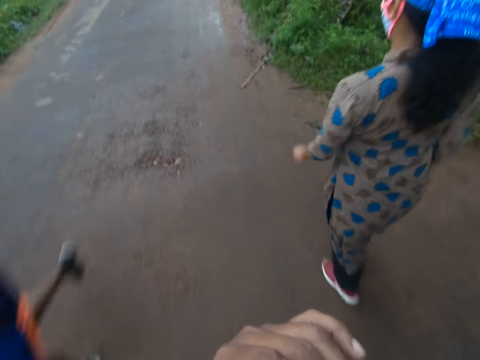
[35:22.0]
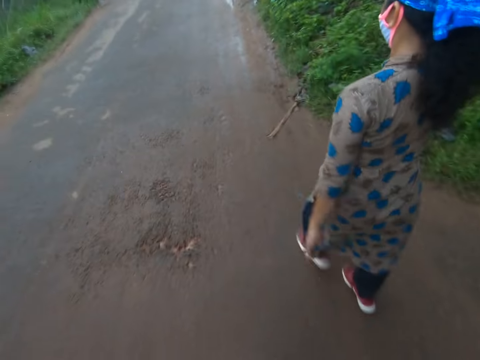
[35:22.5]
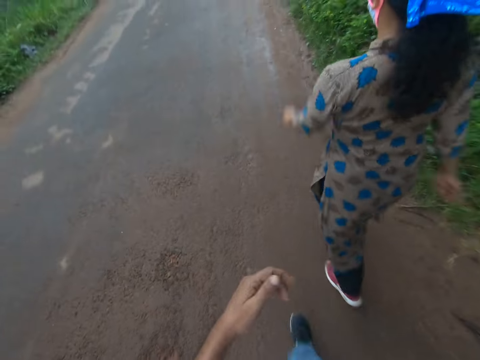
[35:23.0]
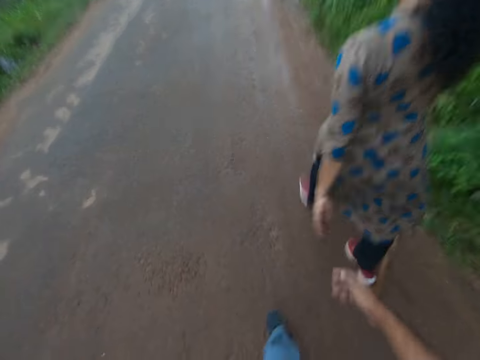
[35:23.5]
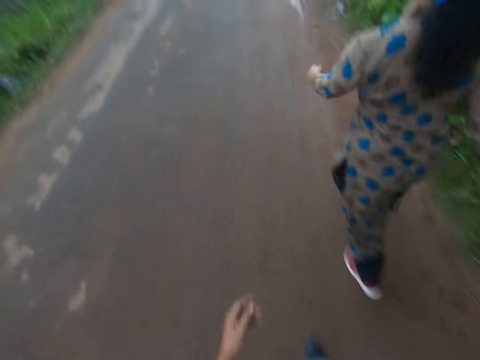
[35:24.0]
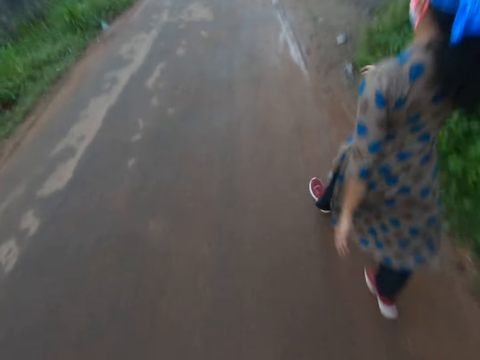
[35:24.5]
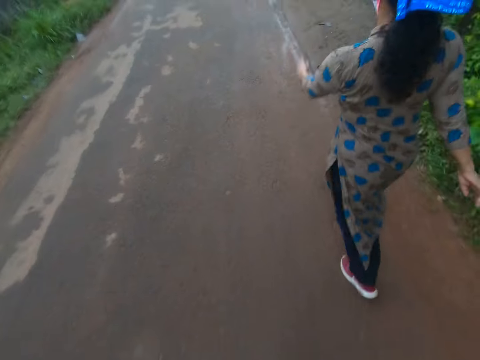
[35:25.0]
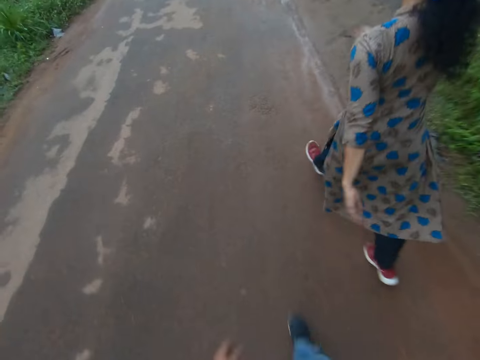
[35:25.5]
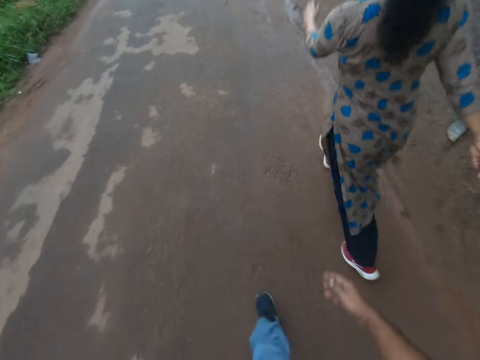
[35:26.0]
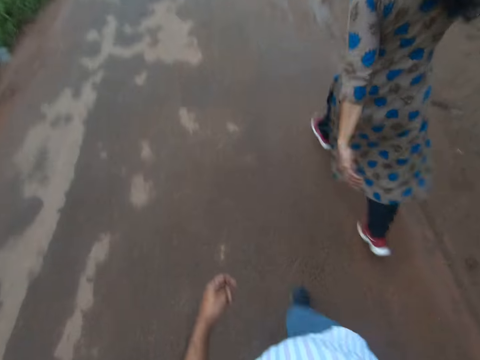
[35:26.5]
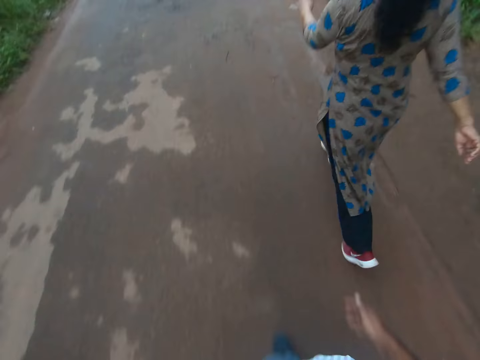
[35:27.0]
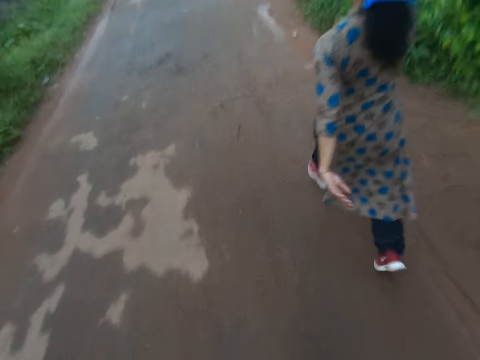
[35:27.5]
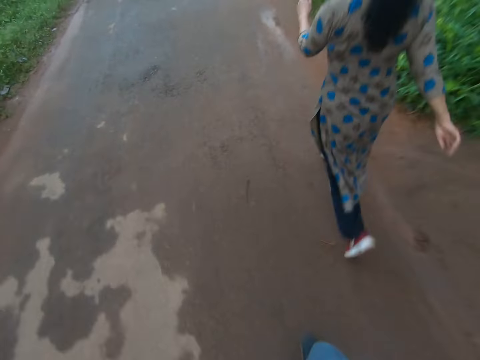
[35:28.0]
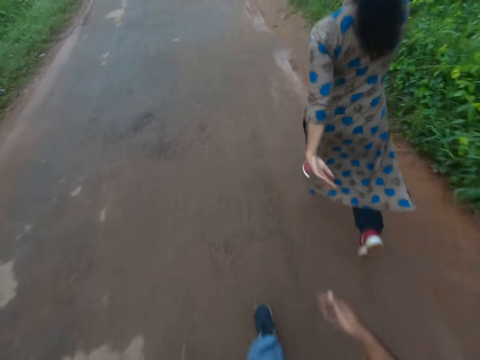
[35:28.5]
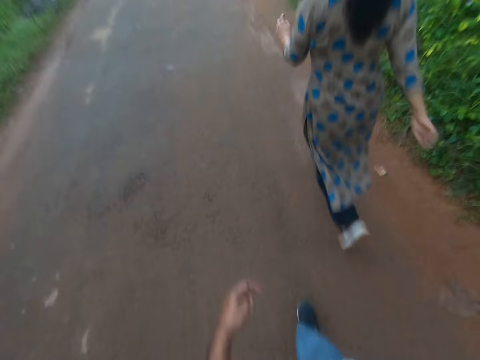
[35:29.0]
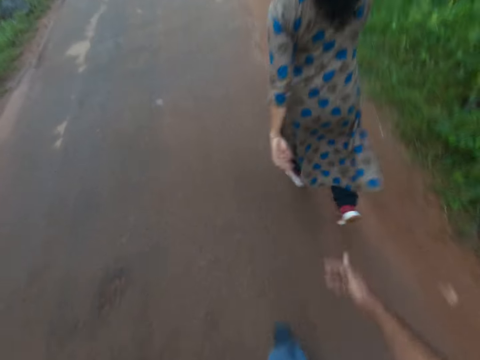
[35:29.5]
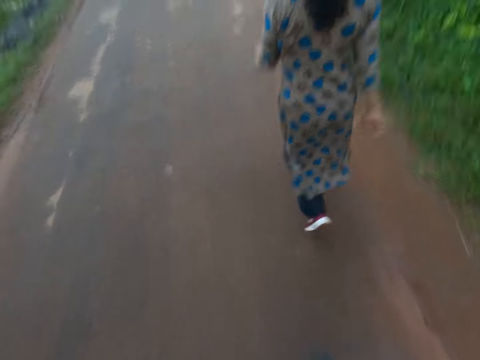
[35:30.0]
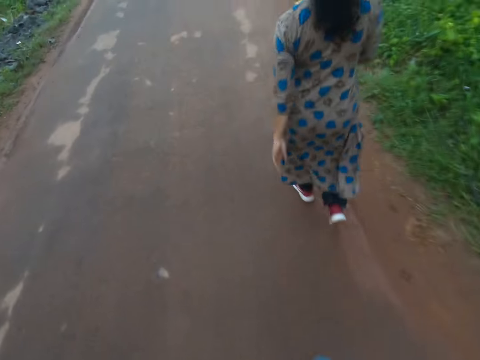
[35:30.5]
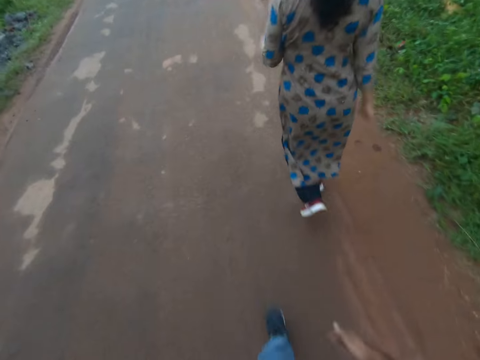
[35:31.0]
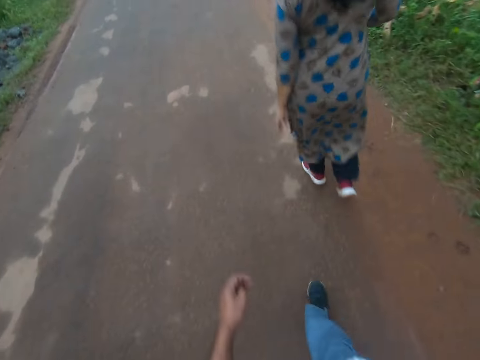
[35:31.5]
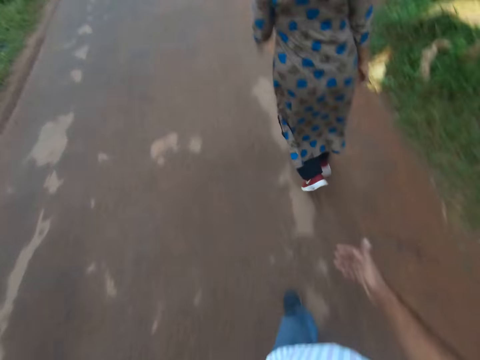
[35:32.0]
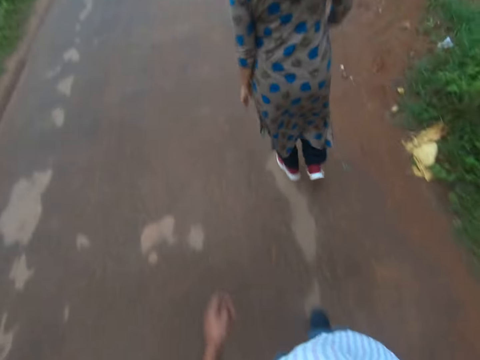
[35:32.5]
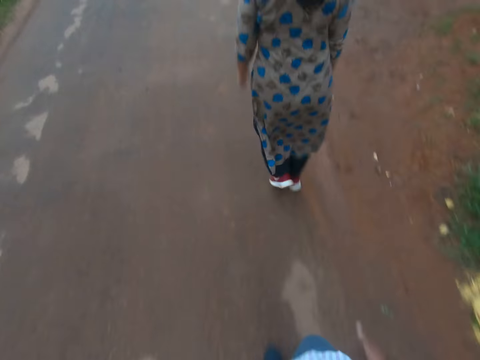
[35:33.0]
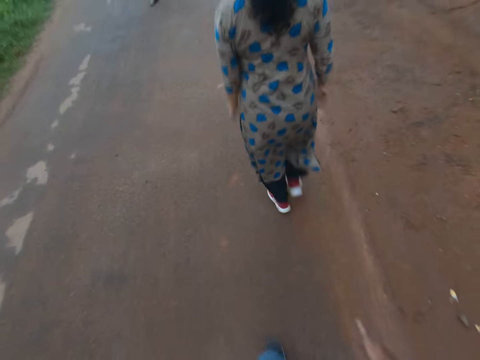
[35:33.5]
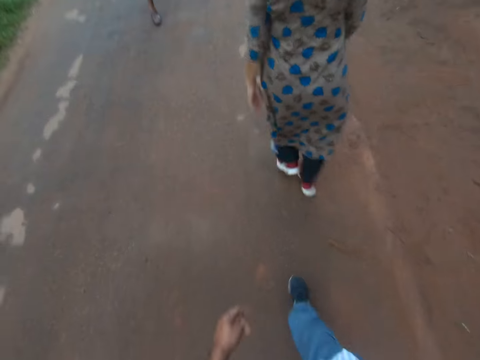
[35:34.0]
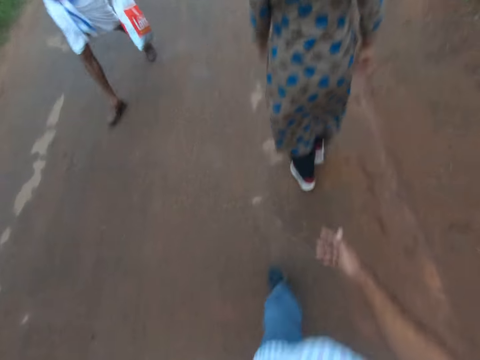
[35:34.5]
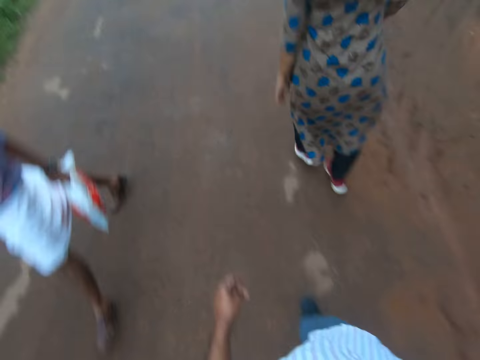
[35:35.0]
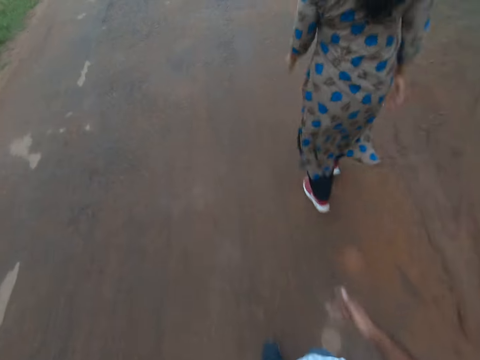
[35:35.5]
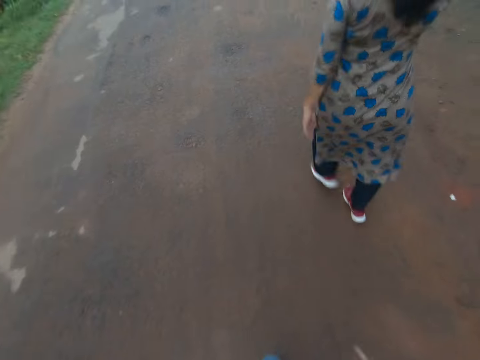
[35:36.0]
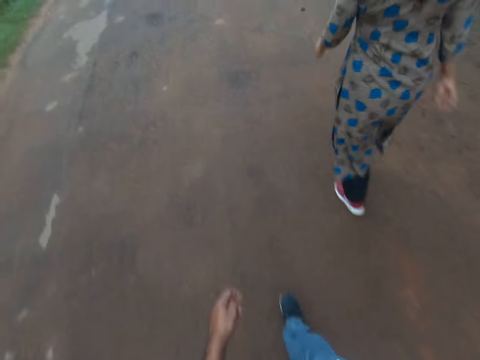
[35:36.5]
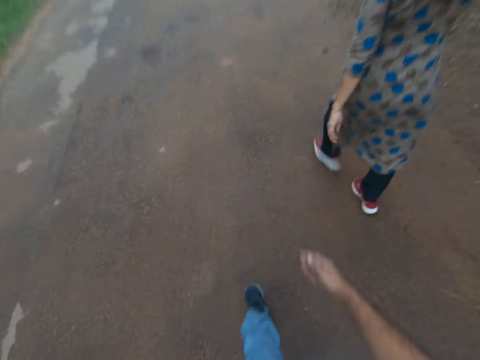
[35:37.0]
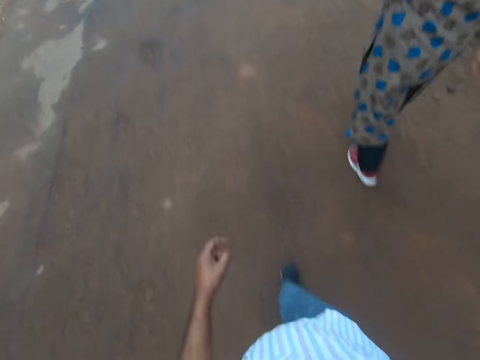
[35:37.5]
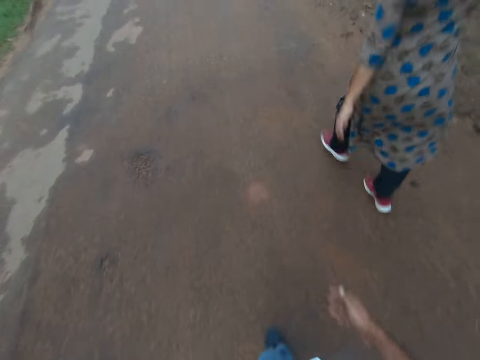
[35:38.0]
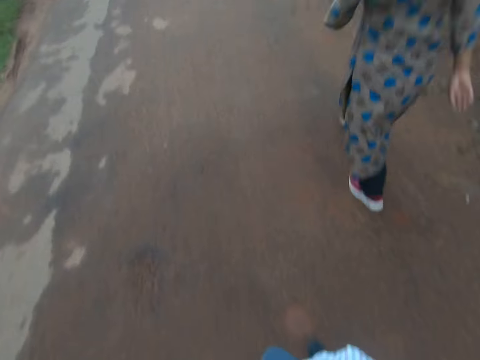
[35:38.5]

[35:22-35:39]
The camera wearer drops his left hand from his face. A man walks past him on the road.

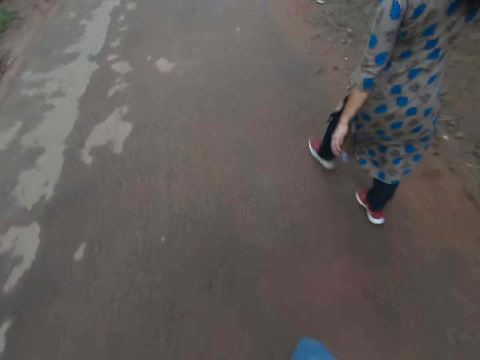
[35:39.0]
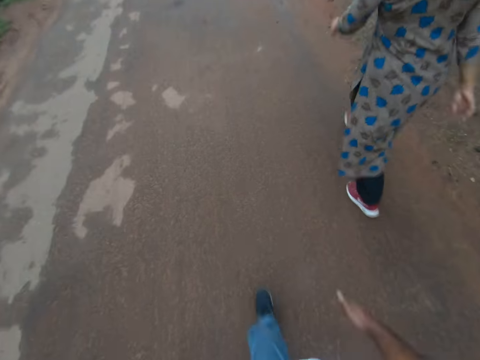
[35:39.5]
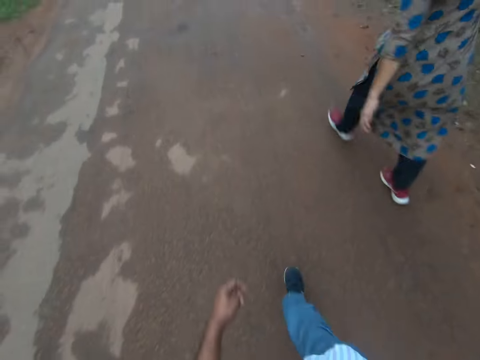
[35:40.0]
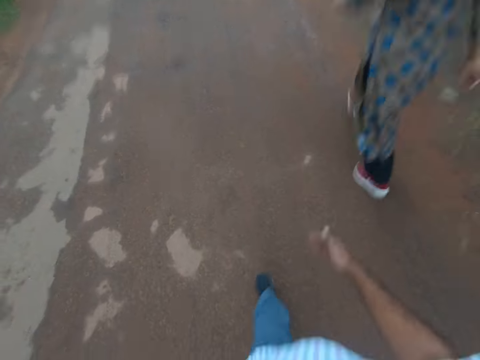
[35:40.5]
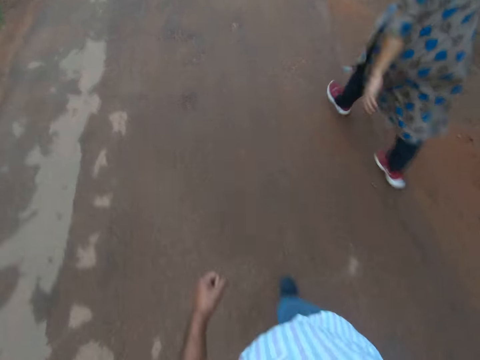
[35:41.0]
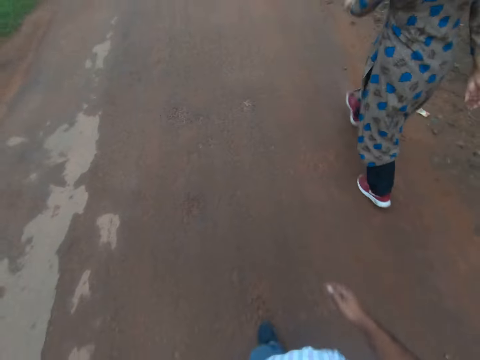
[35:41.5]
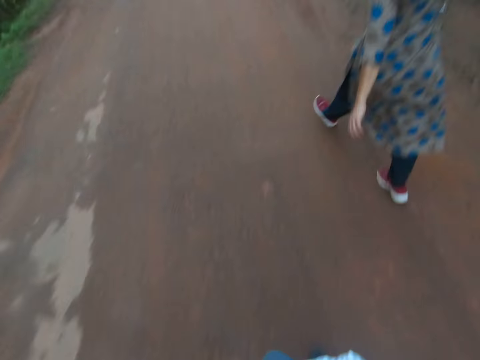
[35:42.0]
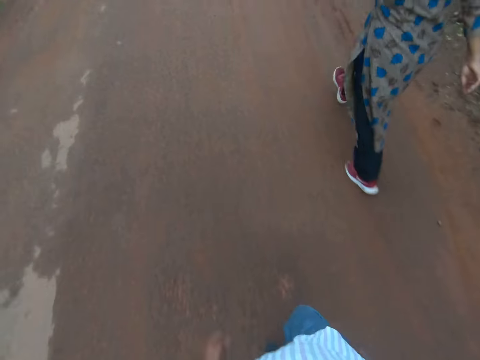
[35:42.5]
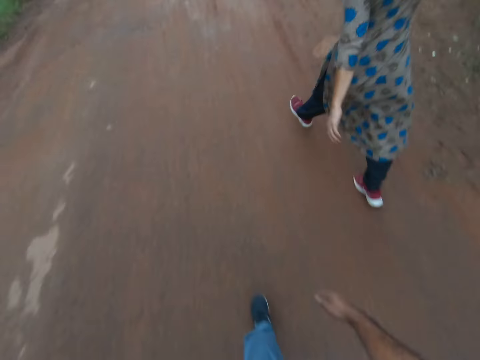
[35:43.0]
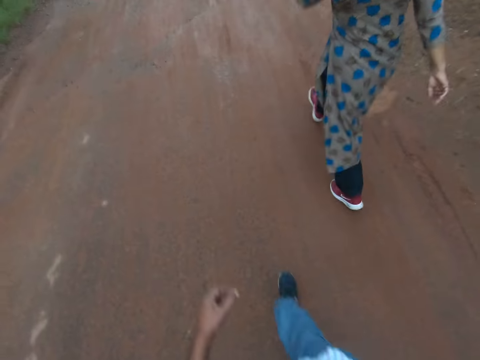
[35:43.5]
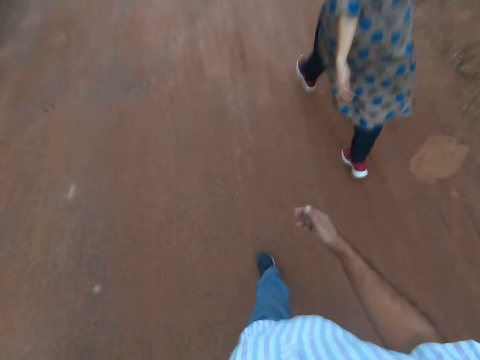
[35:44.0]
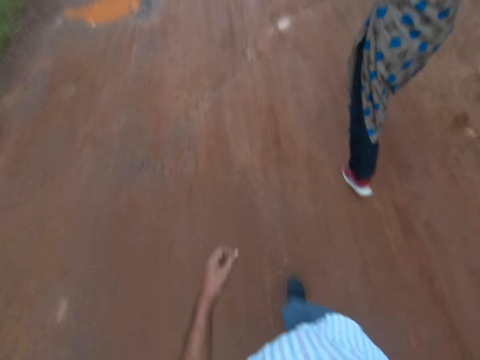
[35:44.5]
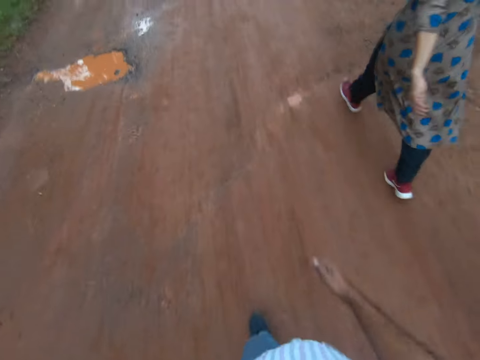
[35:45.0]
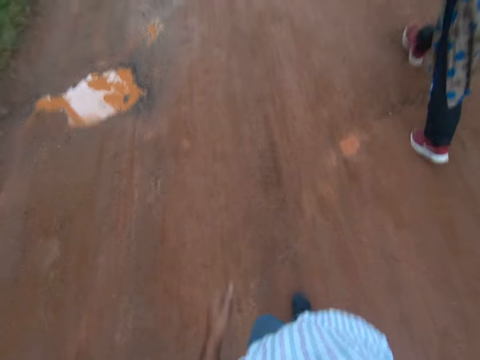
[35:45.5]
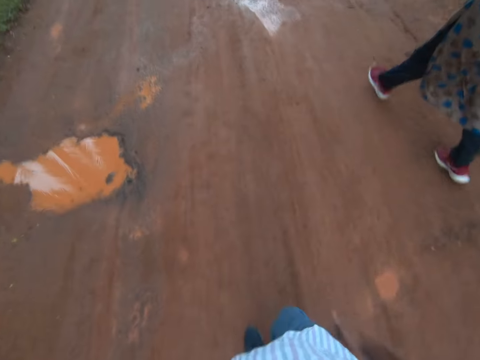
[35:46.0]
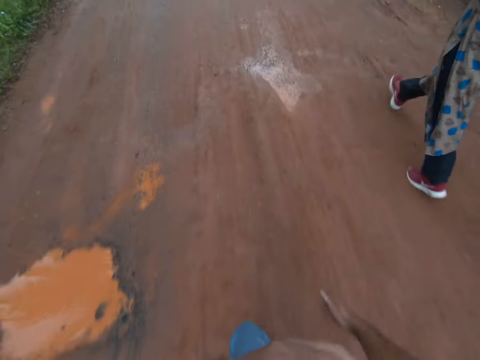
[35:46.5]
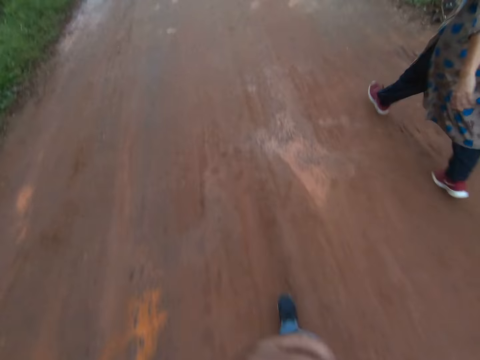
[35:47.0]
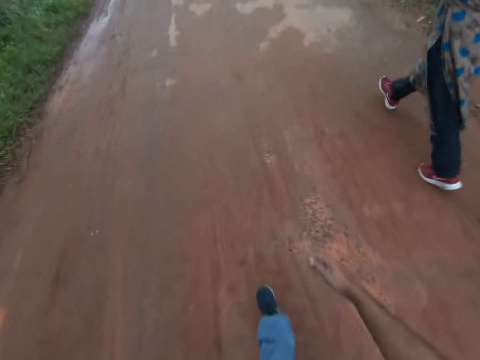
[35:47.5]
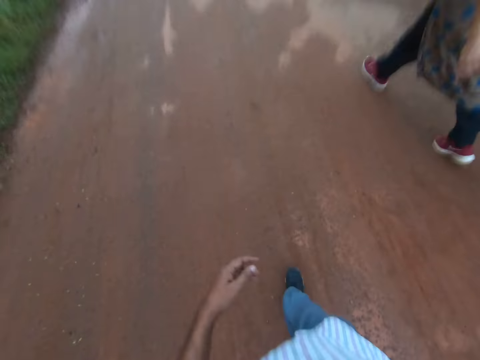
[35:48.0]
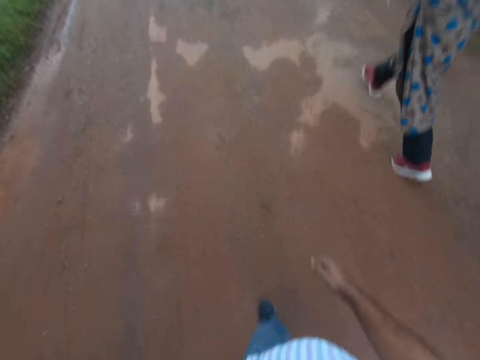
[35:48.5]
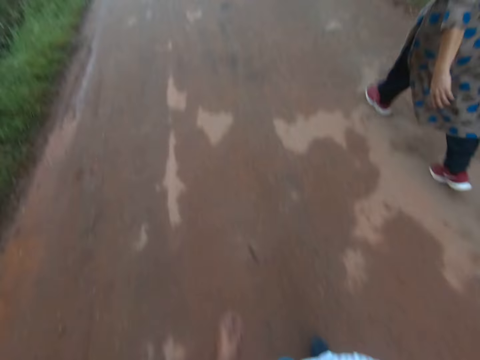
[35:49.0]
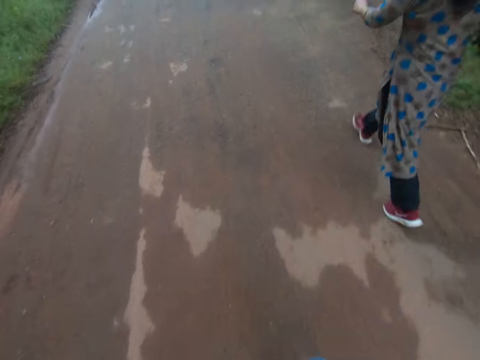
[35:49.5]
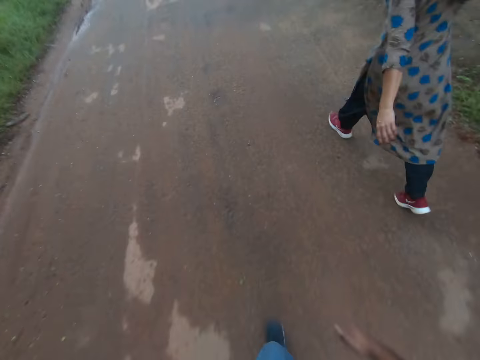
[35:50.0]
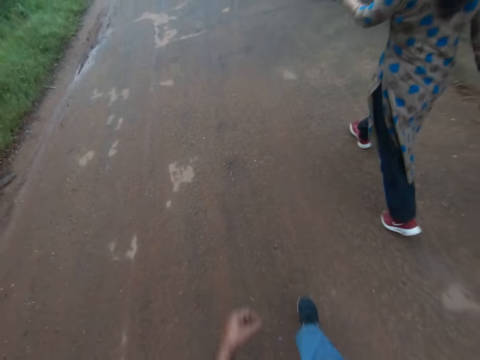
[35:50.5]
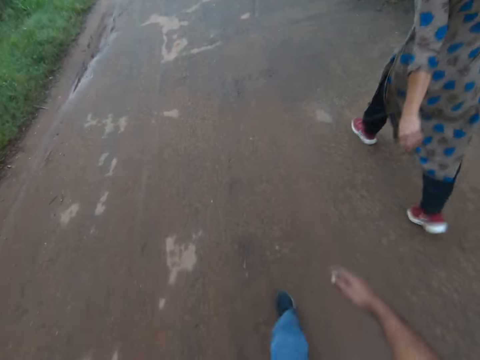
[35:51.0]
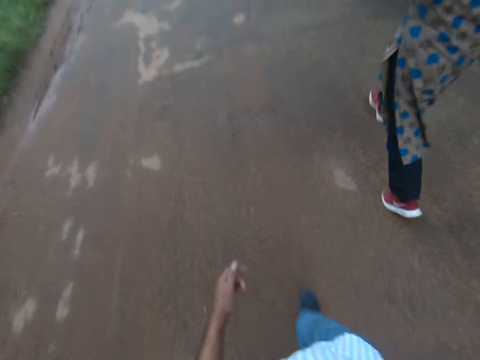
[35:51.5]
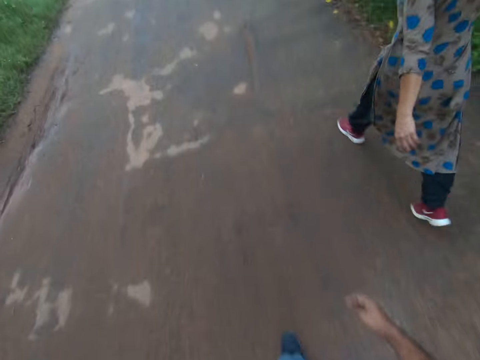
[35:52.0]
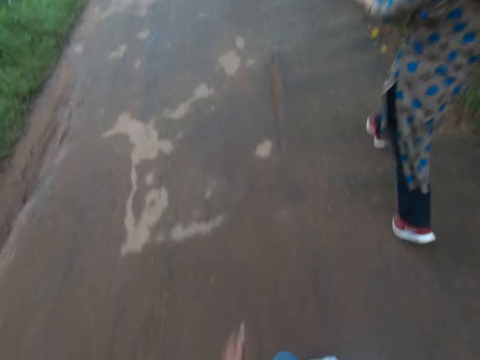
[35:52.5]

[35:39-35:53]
The camera wearer lifts his left hand to his face. He drops his left hand from his face.
